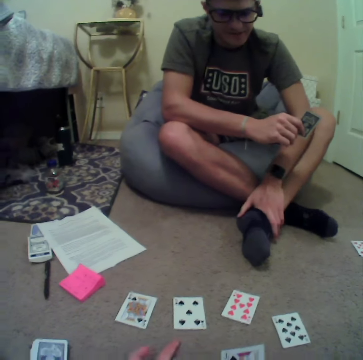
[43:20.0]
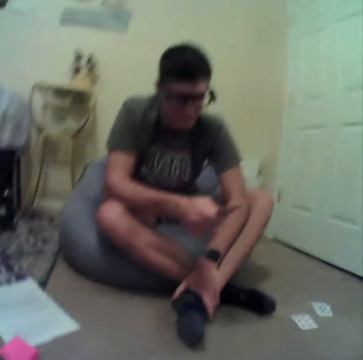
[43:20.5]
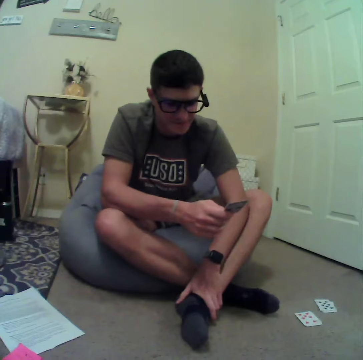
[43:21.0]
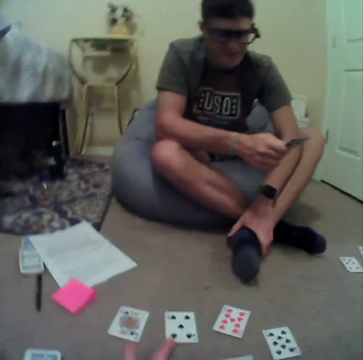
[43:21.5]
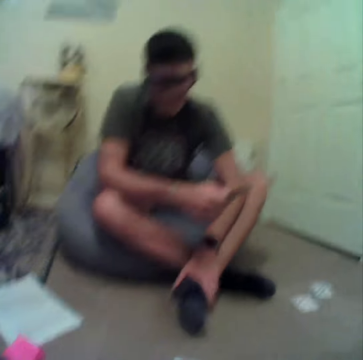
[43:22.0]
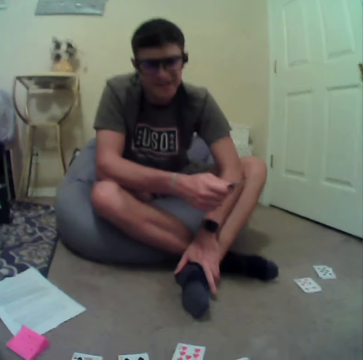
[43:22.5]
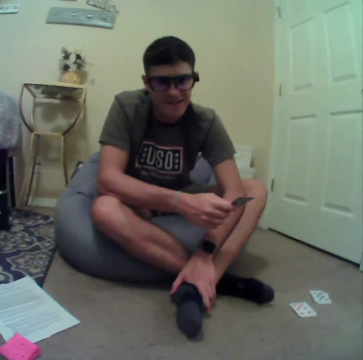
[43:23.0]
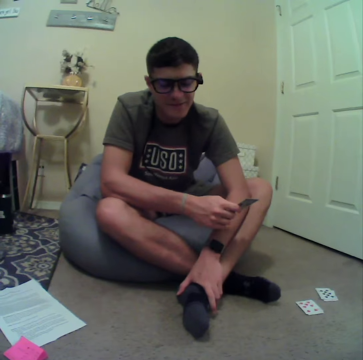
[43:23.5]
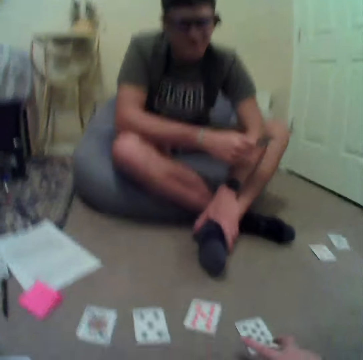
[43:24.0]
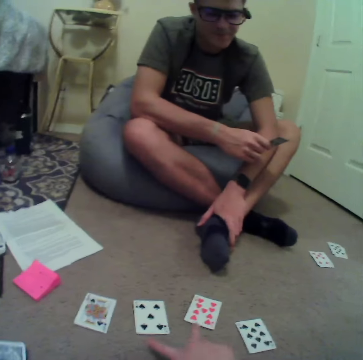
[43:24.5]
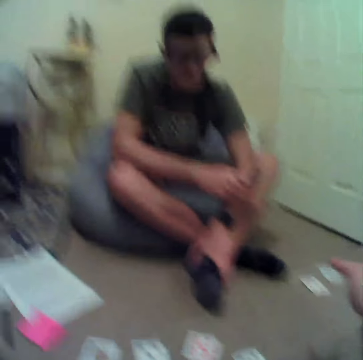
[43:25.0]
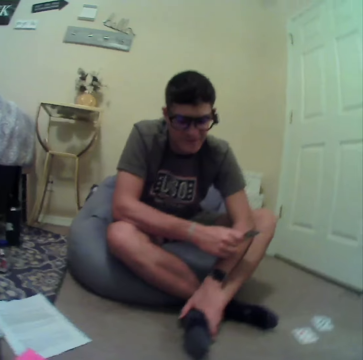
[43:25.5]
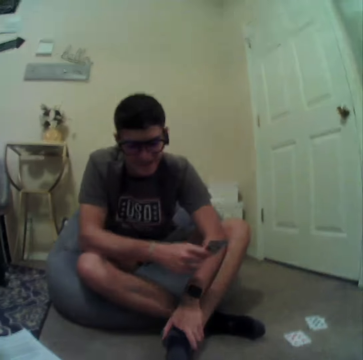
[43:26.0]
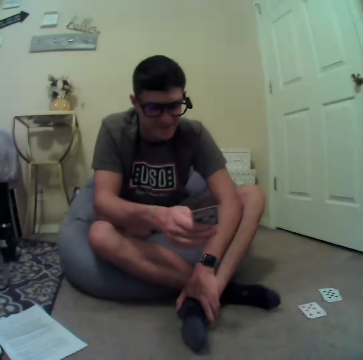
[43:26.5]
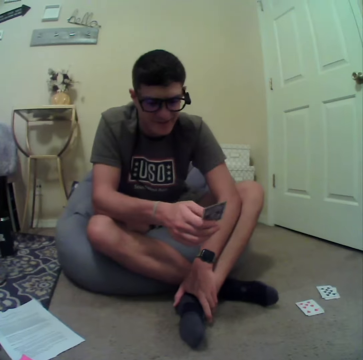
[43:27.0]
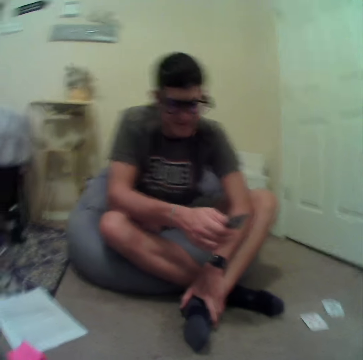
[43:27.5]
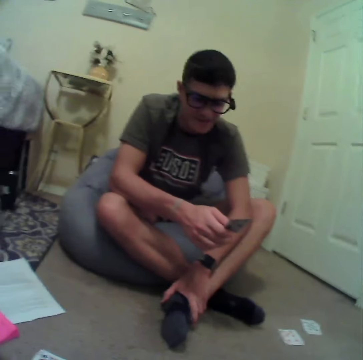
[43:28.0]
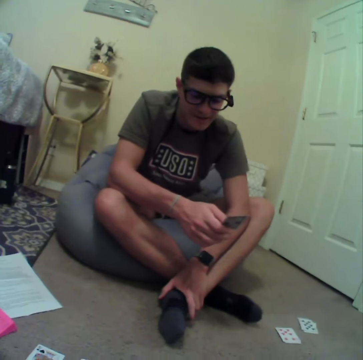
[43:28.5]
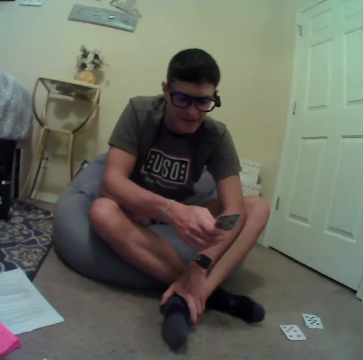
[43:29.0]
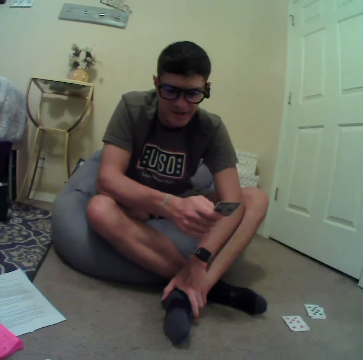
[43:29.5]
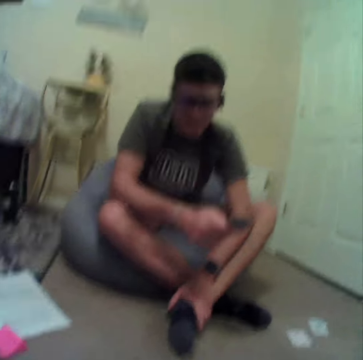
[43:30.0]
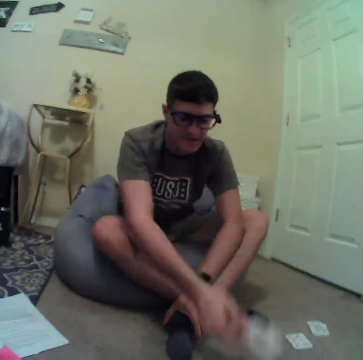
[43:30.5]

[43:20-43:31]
The camera wearer picks up a card on the floor. They sway a hand. A person converses with the camera wearer.

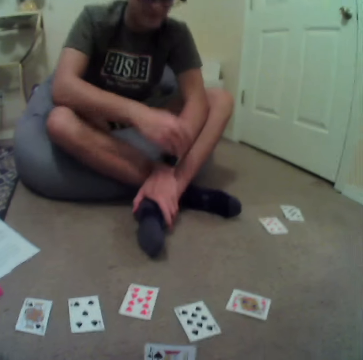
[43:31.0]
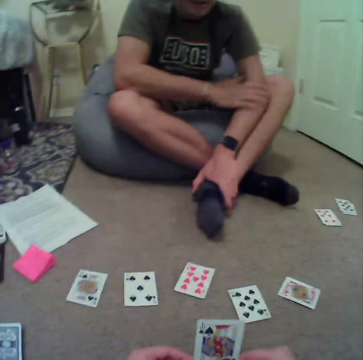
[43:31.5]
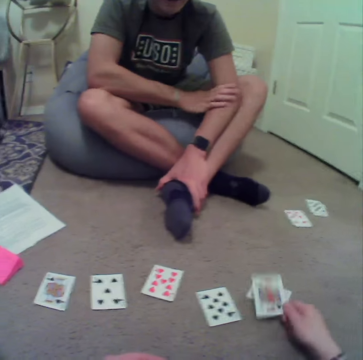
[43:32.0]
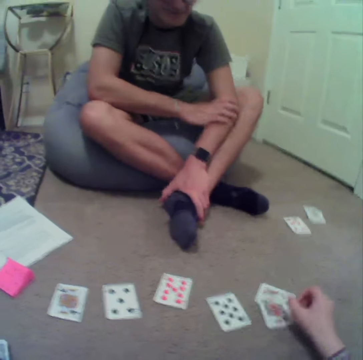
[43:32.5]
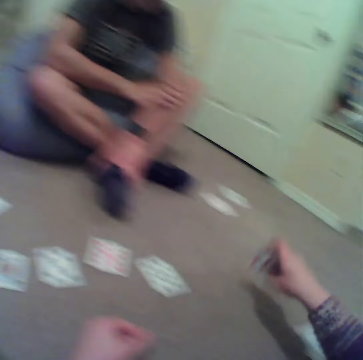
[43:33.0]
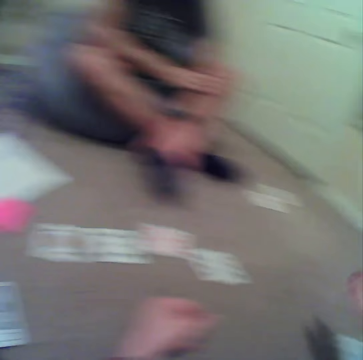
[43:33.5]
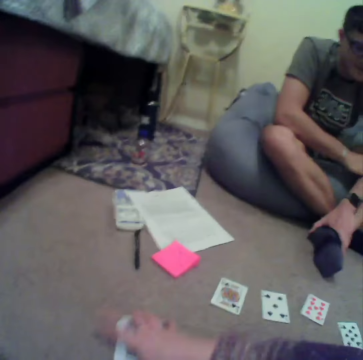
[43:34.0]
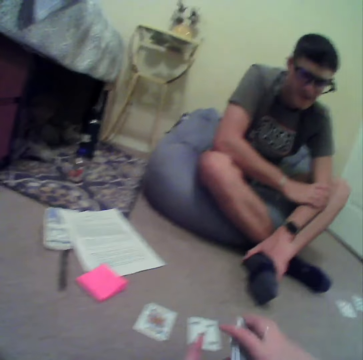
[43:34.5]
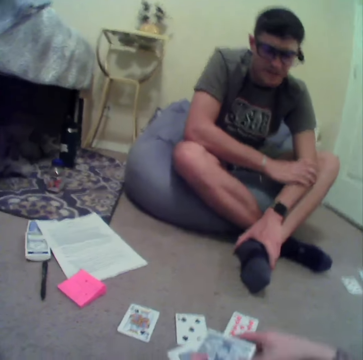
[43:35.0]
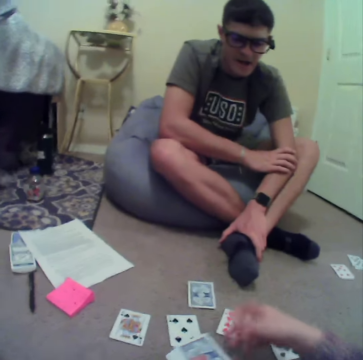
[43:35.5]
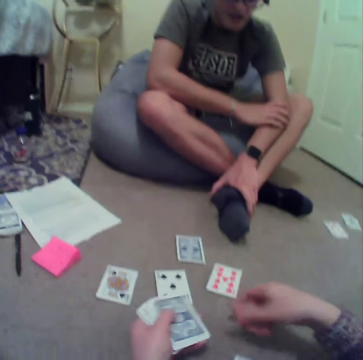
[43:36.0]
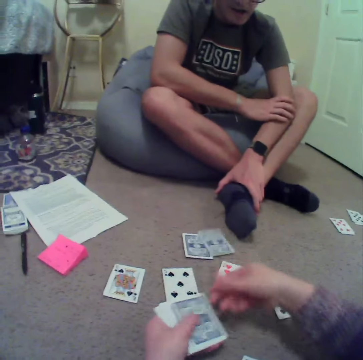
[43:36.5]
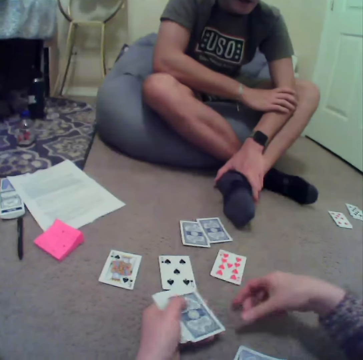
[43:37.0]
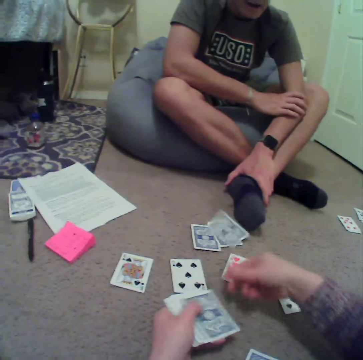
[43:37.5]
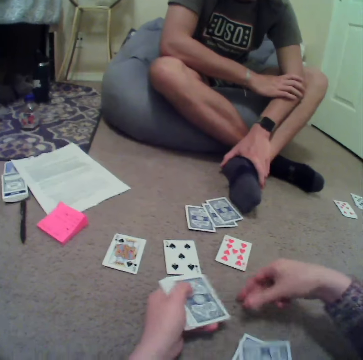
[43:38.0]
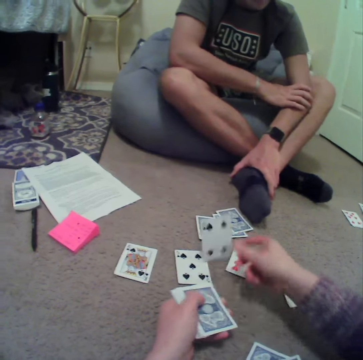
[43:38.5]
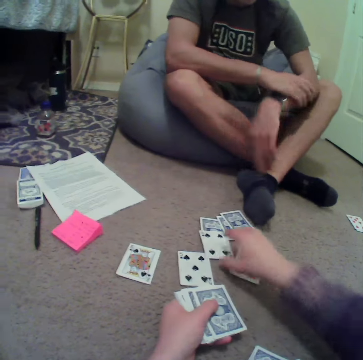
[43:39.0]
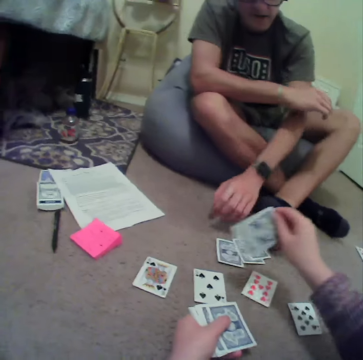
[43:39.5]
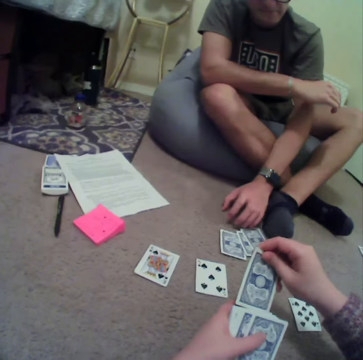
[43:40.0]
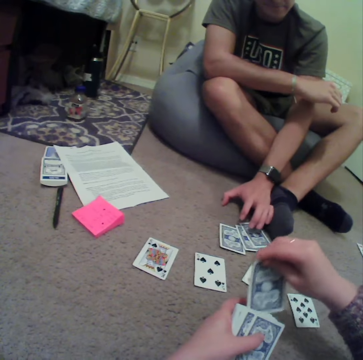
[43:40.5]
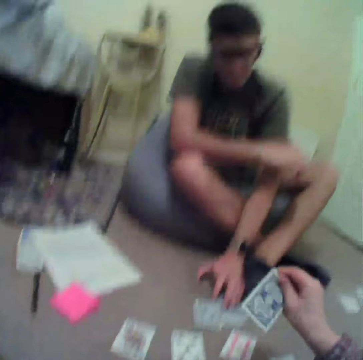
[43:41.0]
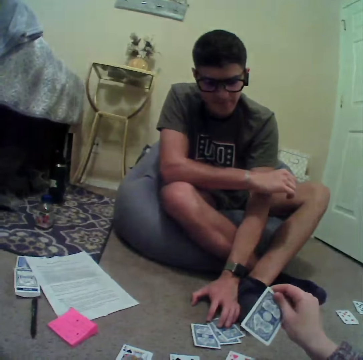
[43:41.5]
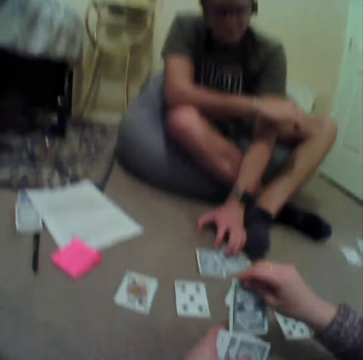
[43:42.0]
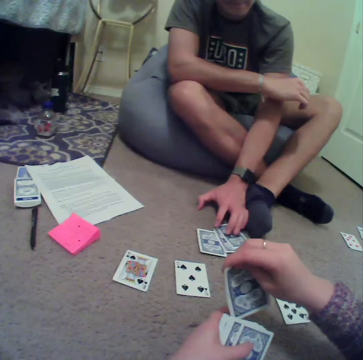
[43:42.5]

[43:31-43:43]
A man puts a card on the floor. The camera wearer puts a card on the floor. They pick up cards on the floor and put the cards aside on the floor. They pick up the cards on the floor. They put the cards on the floor. They do it again. They arrange the cards on the floor and pick up a card on the floor. The man touches a card on the floor.

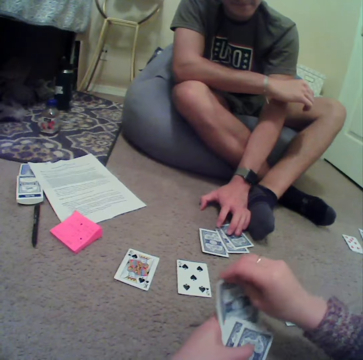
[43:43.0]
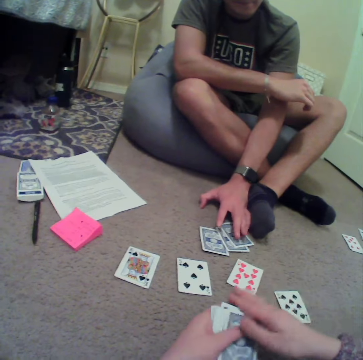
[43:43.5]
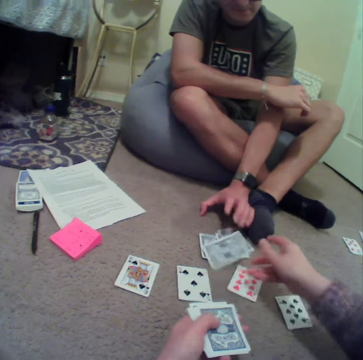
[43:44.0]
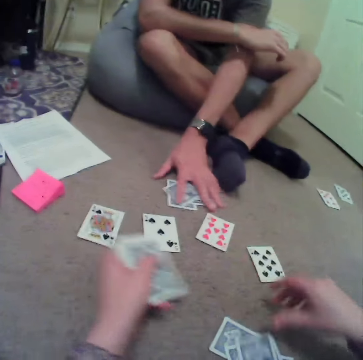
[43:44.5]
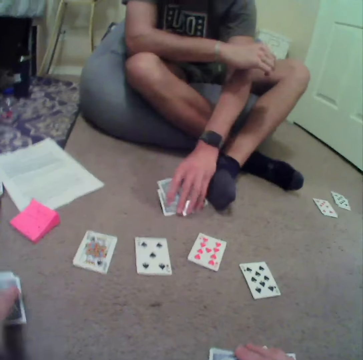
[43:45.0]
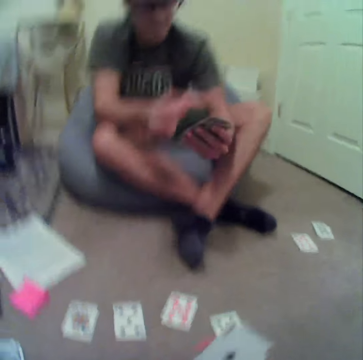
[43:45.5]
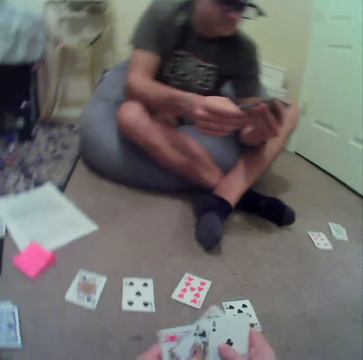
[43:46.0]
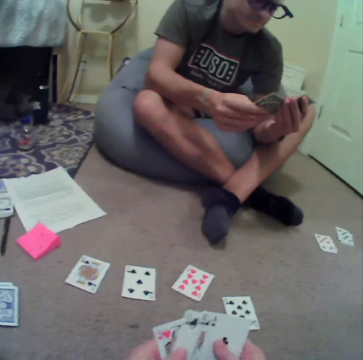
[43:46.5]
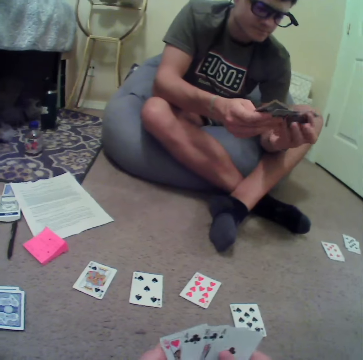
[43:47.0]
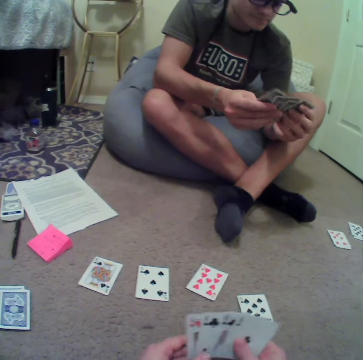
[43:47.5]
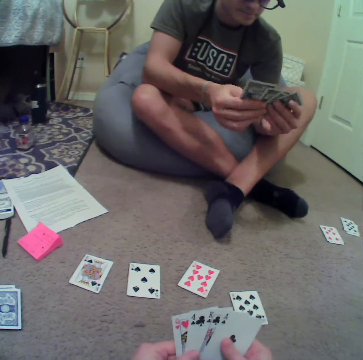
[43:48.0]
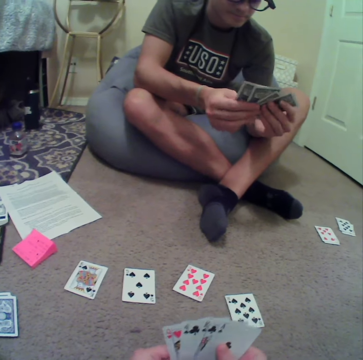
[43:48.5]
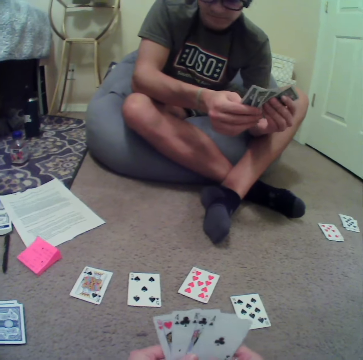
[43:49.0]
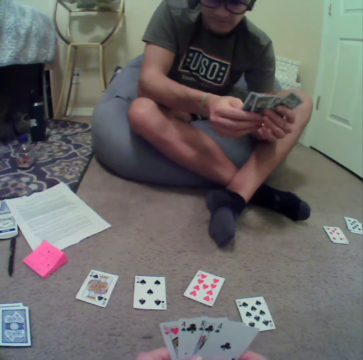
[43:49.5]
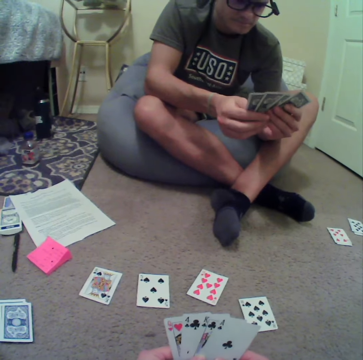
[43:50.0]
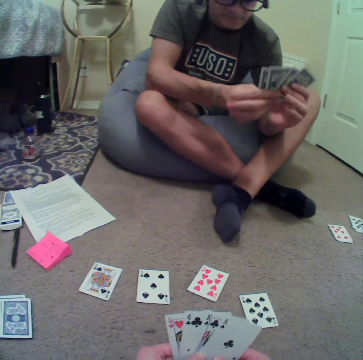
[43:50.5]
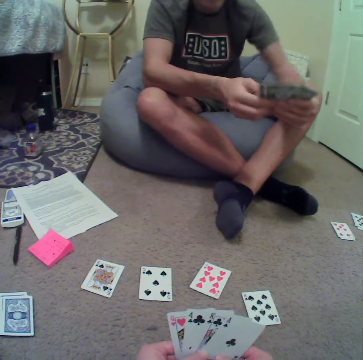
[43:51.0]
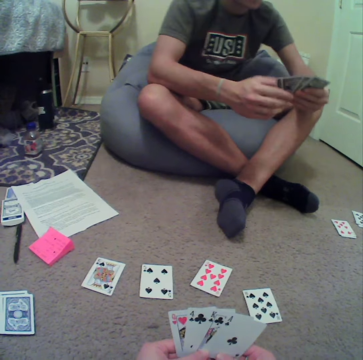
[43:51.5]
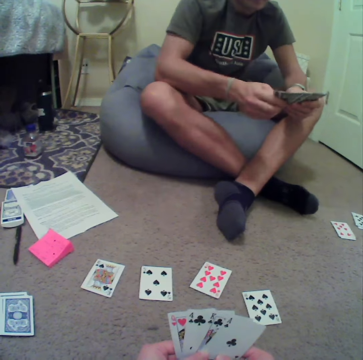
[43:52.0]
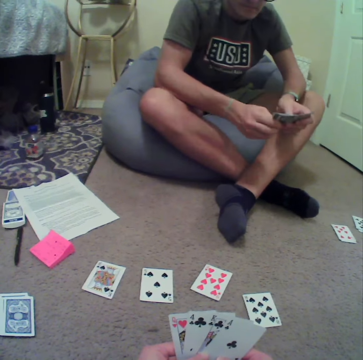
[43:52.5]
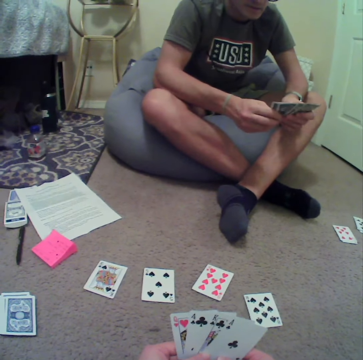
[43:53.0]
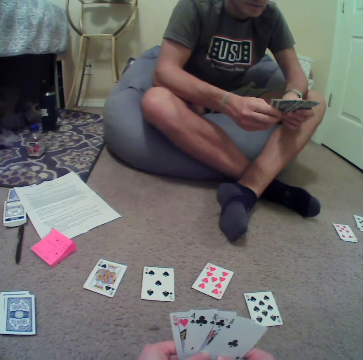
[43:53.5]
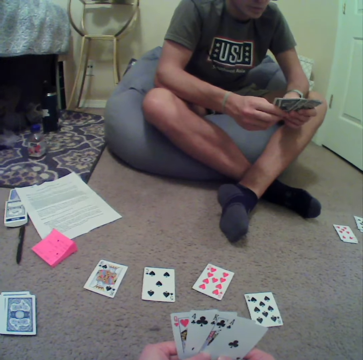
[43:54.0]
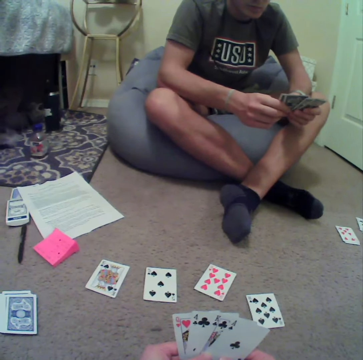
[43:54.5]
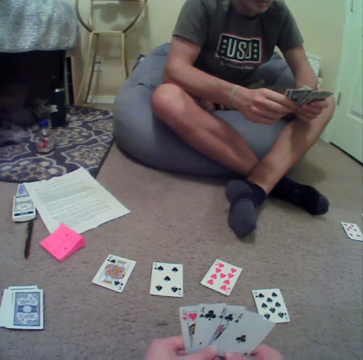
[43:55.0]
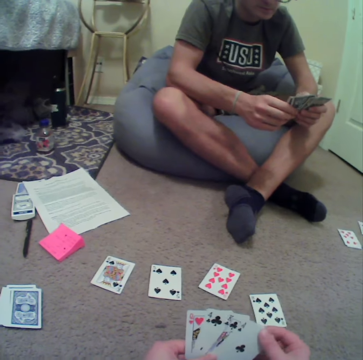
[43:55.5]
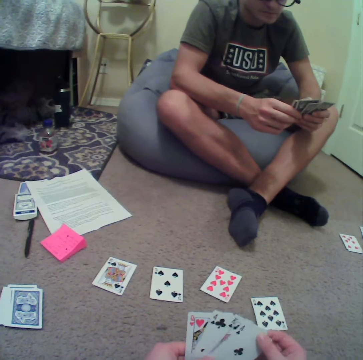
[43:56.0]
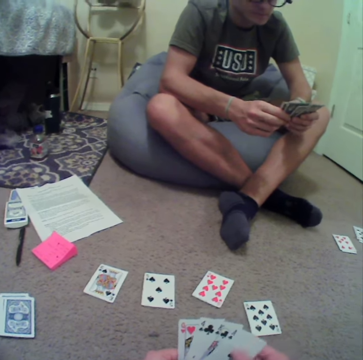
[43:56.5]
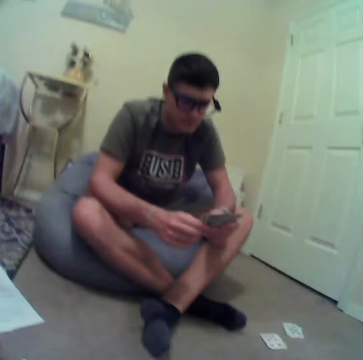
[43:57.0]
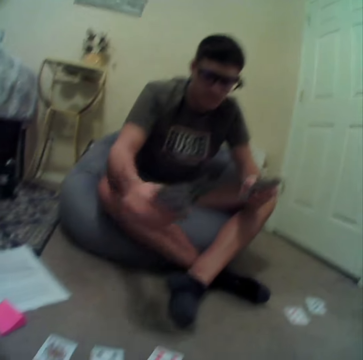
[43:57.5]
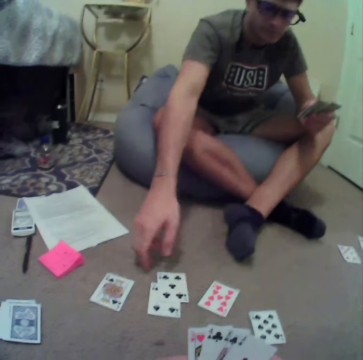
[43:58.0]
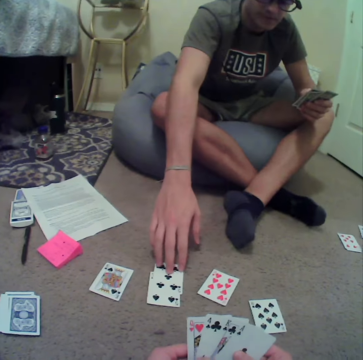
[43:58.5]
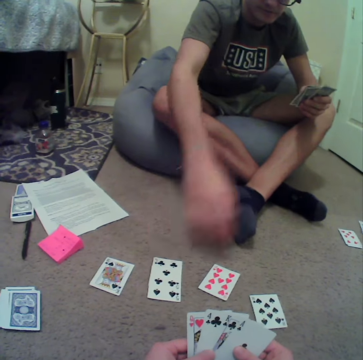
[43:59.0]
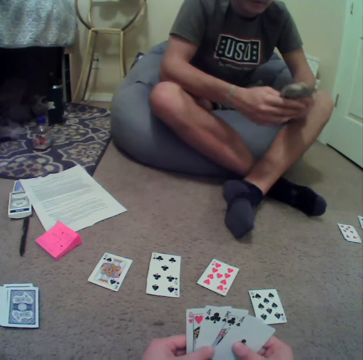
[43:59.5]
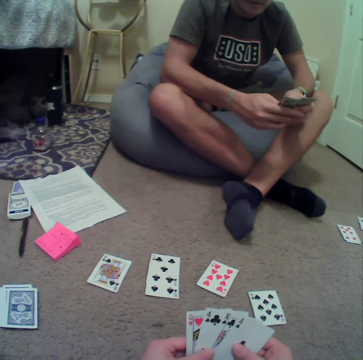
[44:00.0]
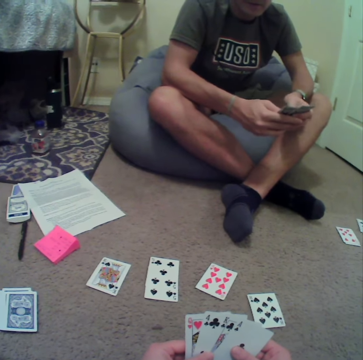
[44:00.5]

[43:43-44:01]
The camera wearer aligns cards in hand. They put cards on the floor. They put cards on the floor again. A man picks up the cards. The camera wearer picks the cards on the floor and arranges the cards in hand. The man aligns the cards at hand. The man puts a card on the floor. He looks around.
